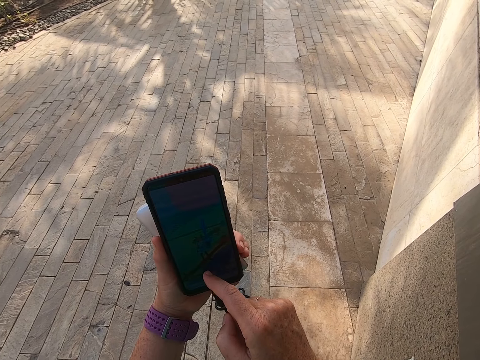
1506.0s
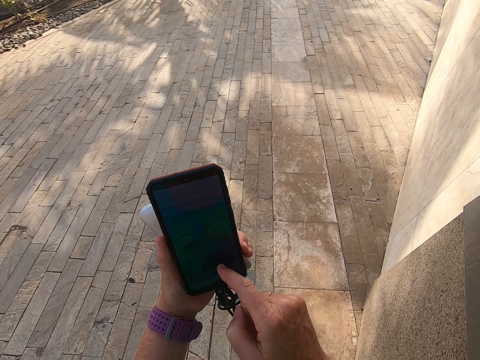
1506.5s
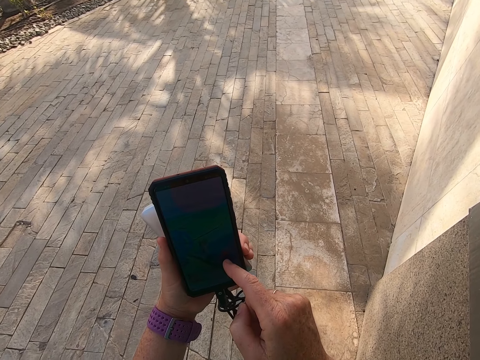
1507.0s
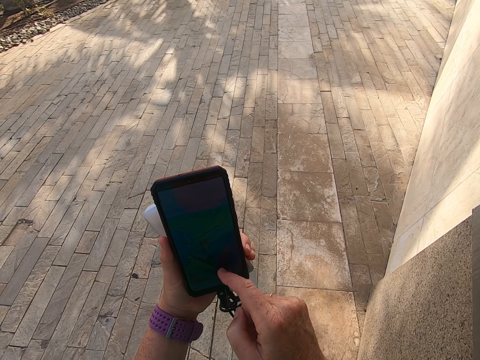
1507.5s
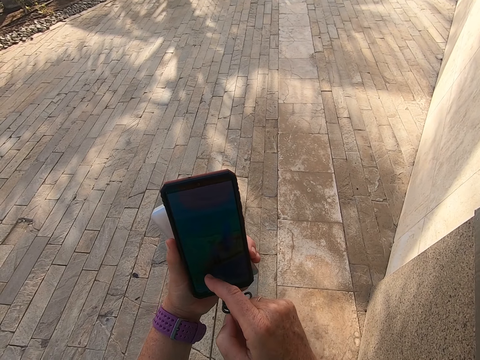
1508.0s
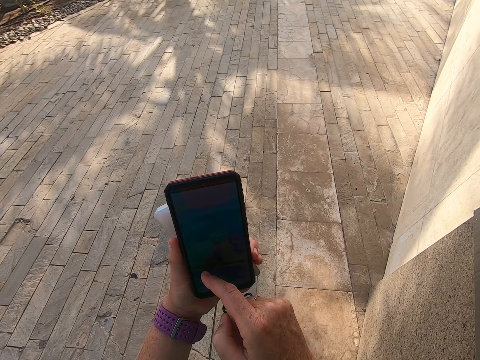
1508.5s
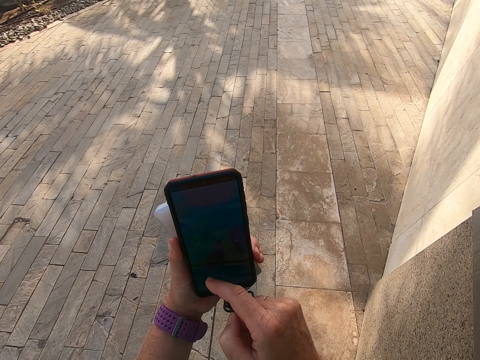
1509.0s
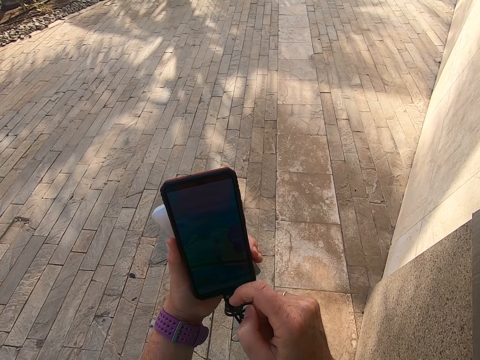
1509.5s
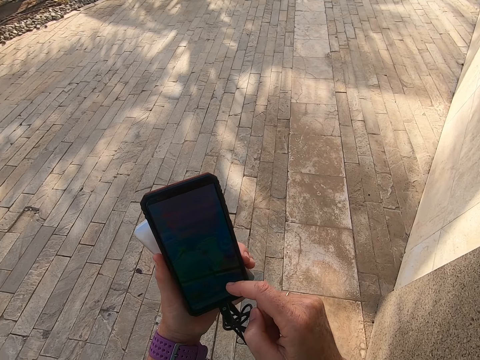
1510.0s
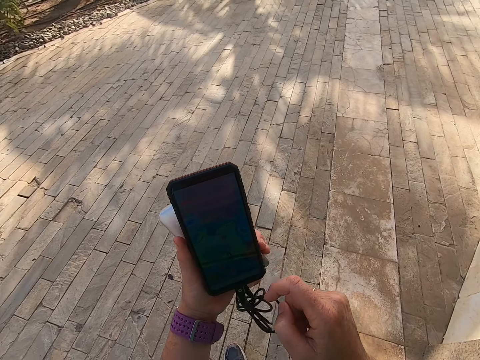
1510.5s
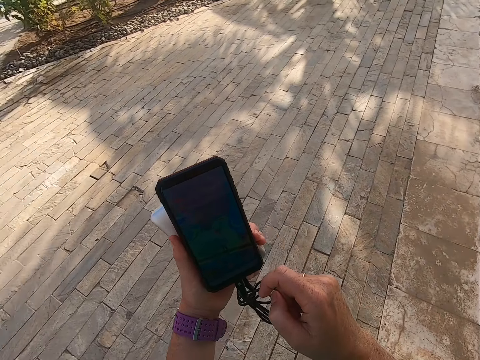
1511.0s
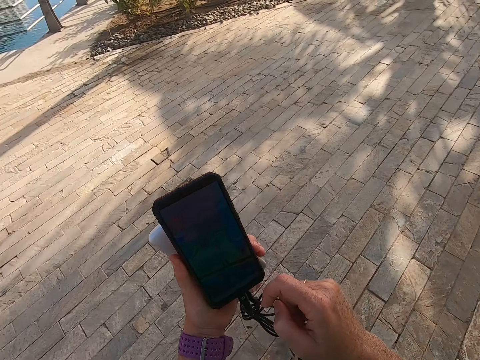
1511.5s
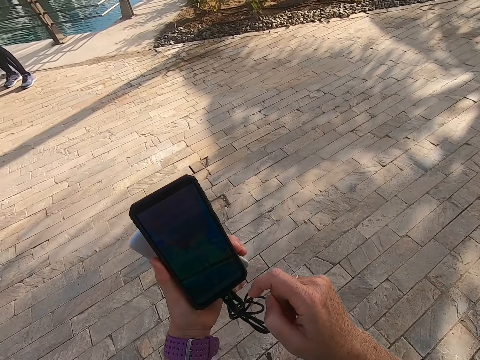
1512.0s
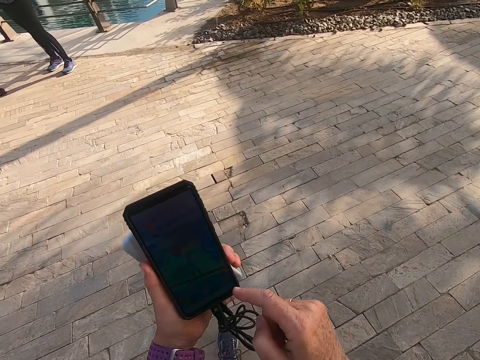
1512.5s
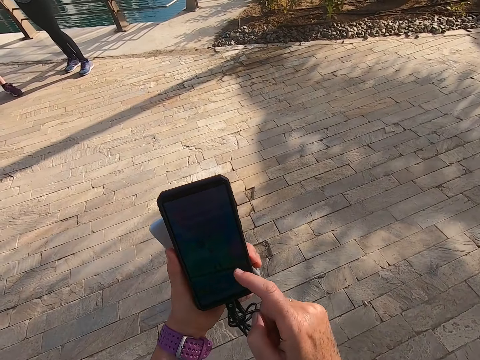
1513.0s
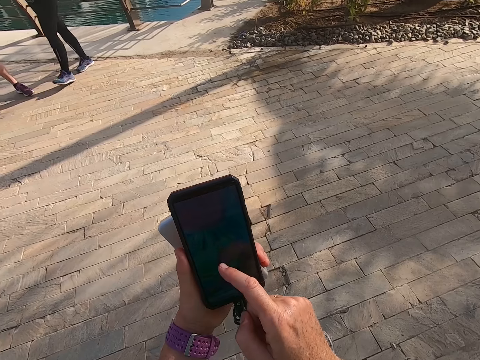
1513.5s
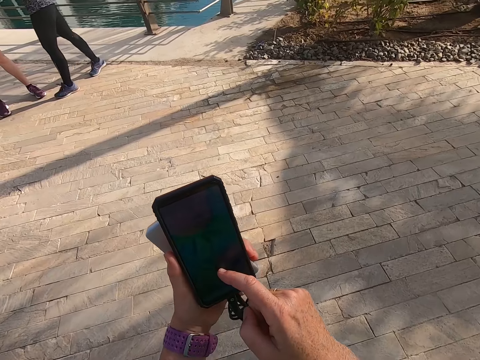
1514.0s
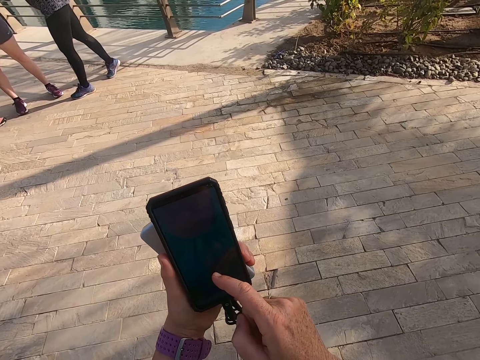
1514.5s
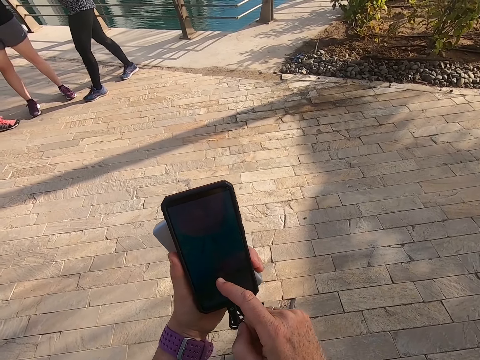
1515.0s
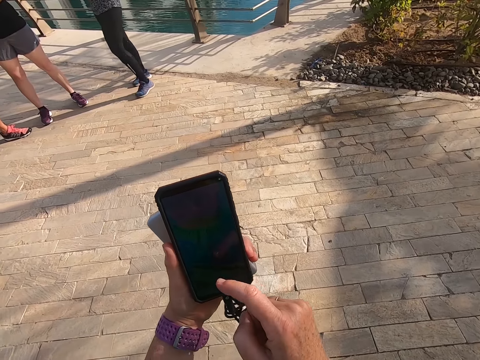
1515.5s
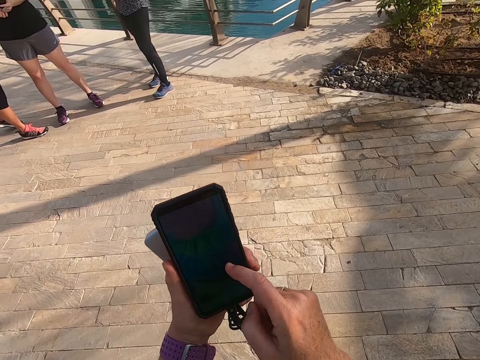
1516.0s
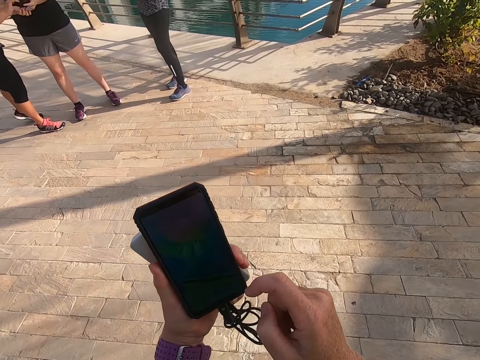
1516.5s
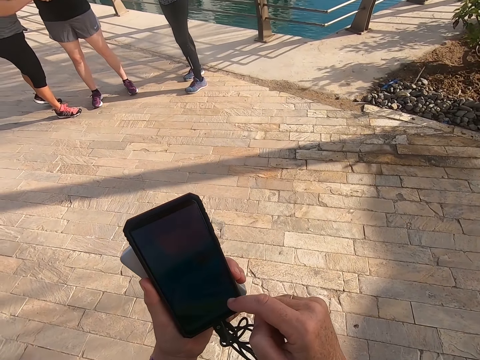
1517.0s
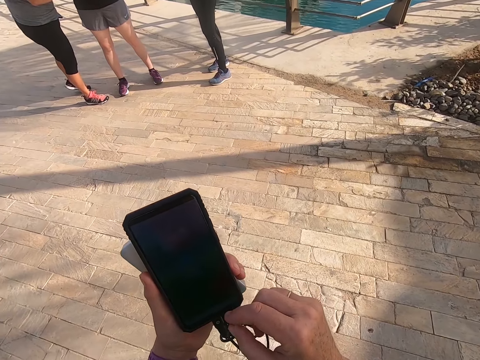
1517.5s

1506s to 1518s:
The camera wearer looks on the phone. They take a selfie. They move around the road. They scroll the phone.

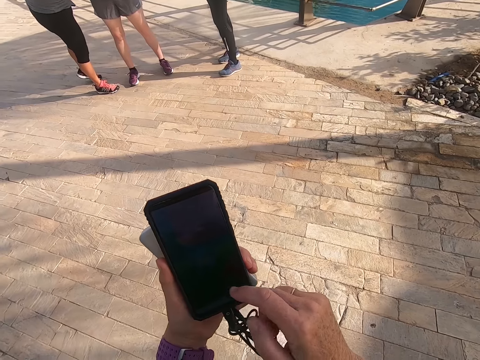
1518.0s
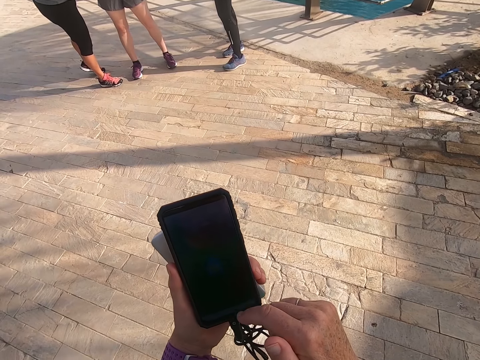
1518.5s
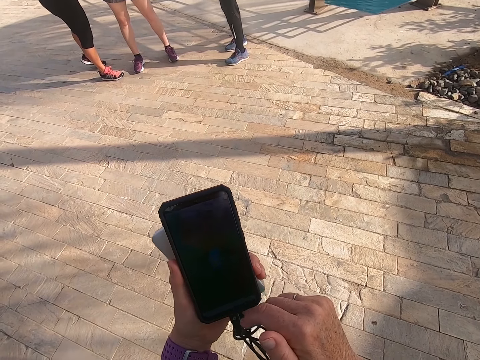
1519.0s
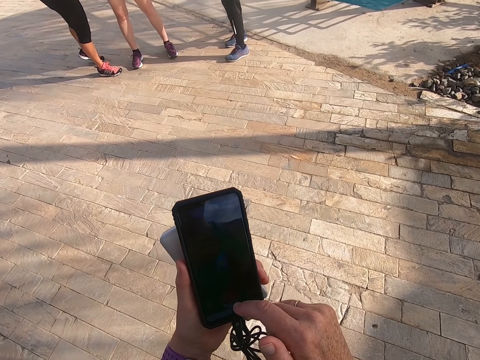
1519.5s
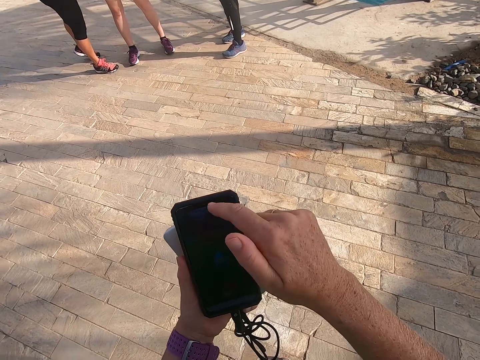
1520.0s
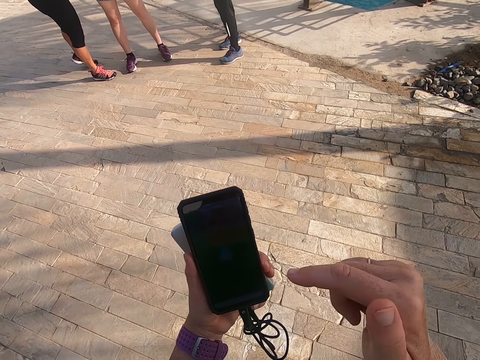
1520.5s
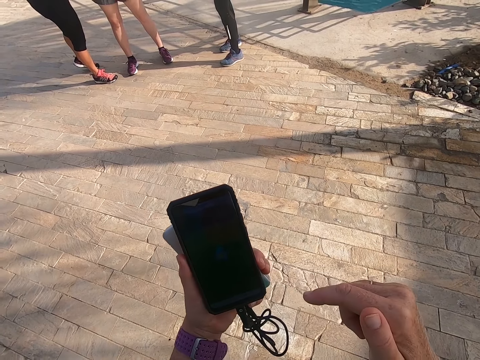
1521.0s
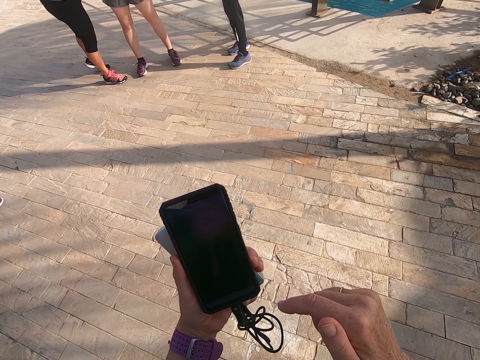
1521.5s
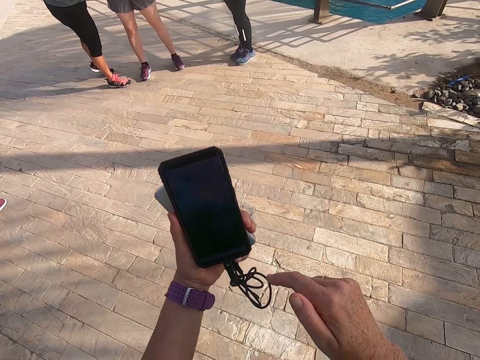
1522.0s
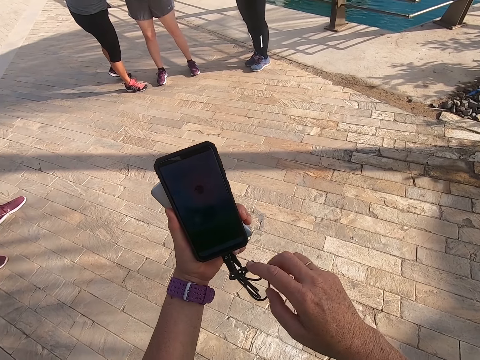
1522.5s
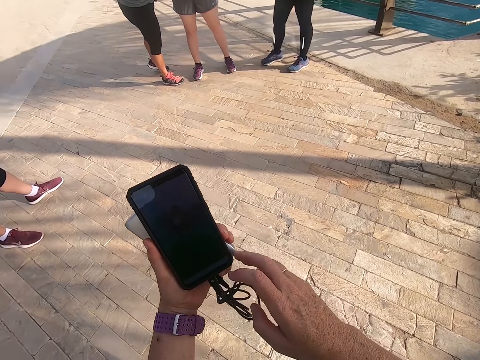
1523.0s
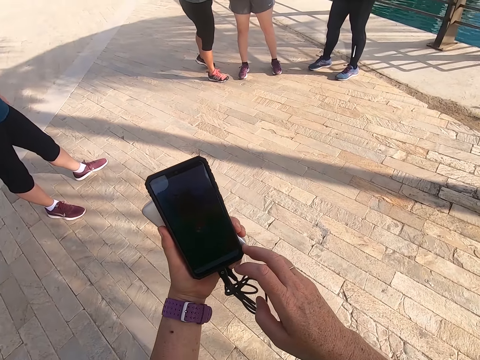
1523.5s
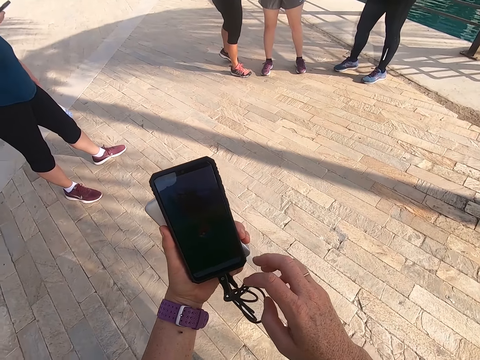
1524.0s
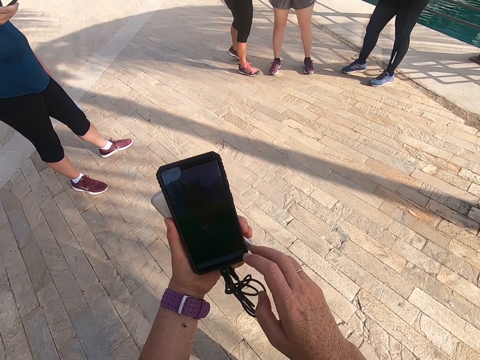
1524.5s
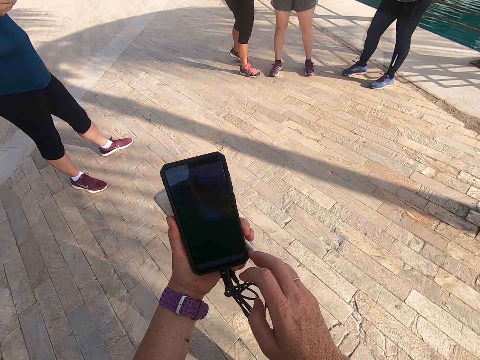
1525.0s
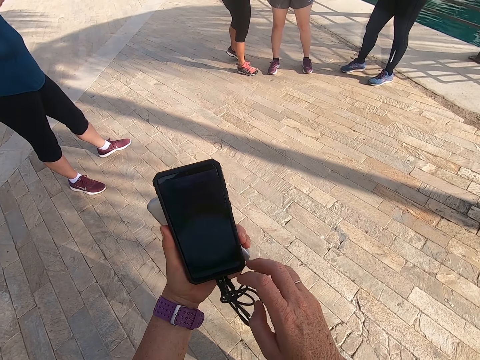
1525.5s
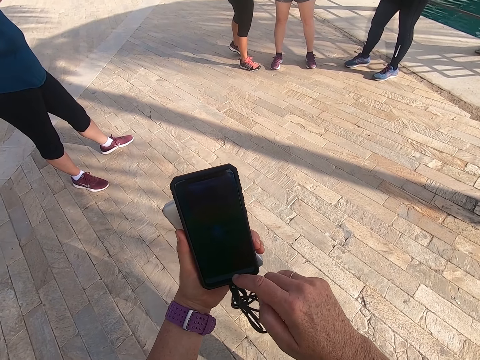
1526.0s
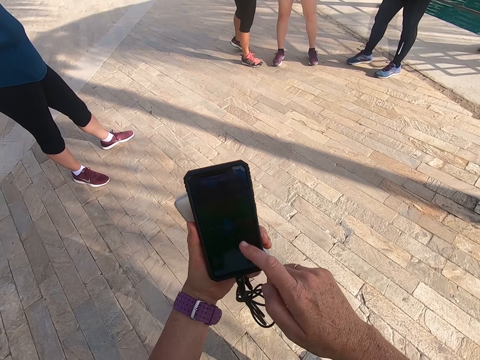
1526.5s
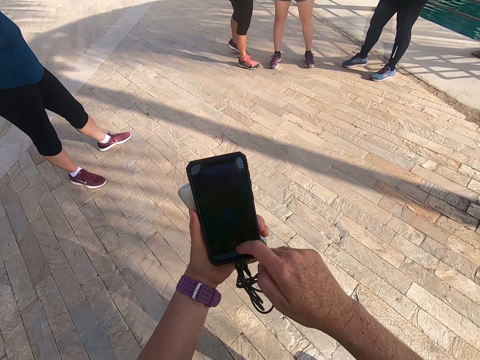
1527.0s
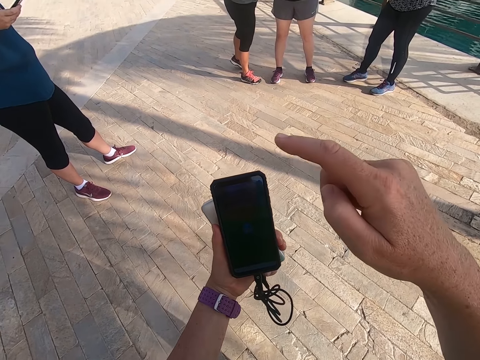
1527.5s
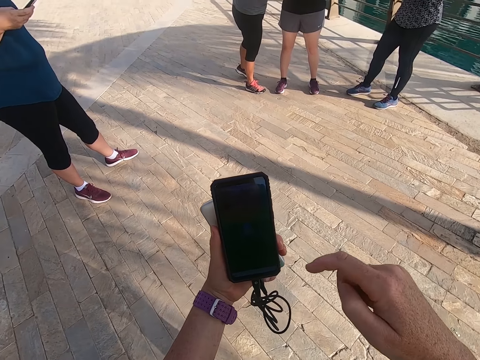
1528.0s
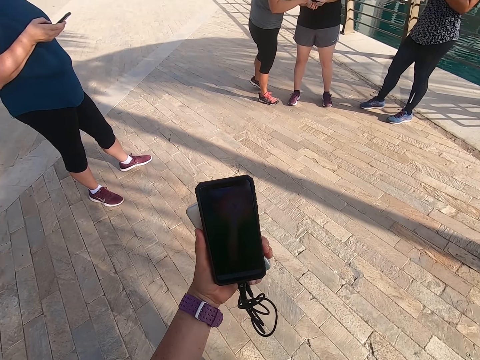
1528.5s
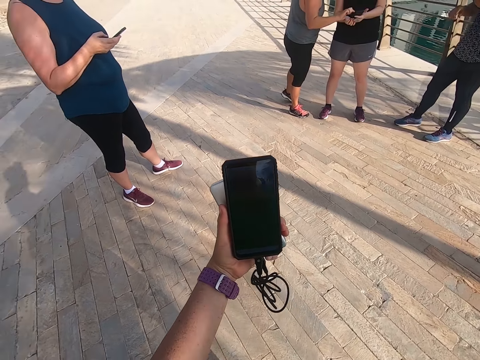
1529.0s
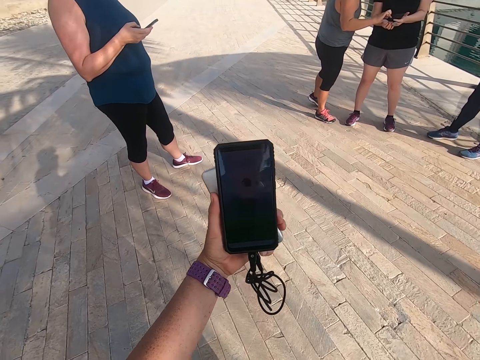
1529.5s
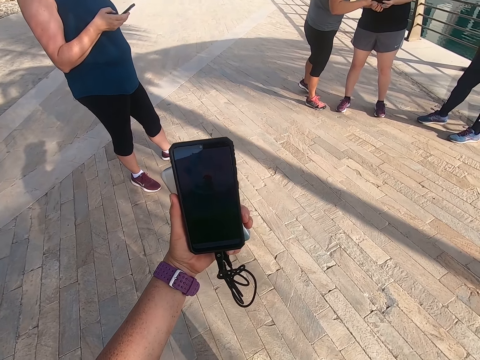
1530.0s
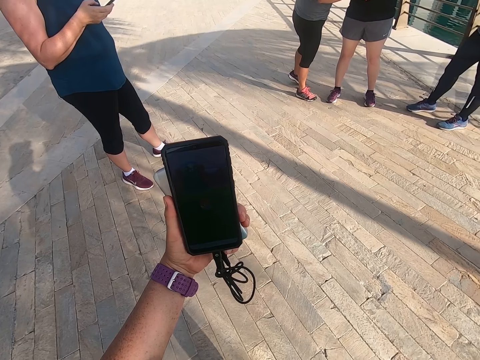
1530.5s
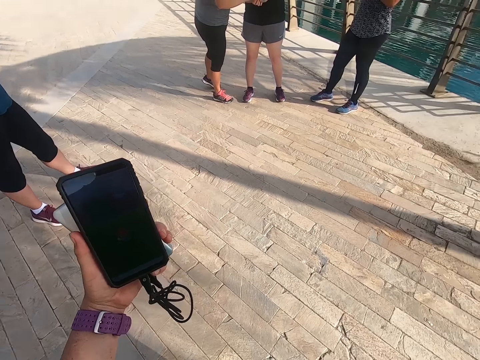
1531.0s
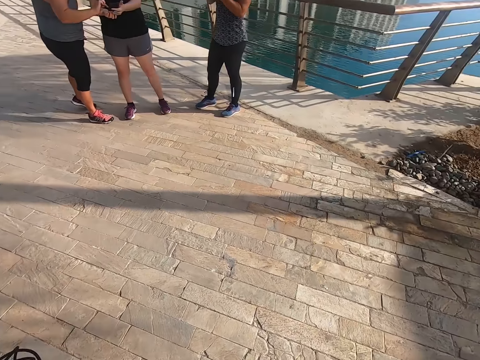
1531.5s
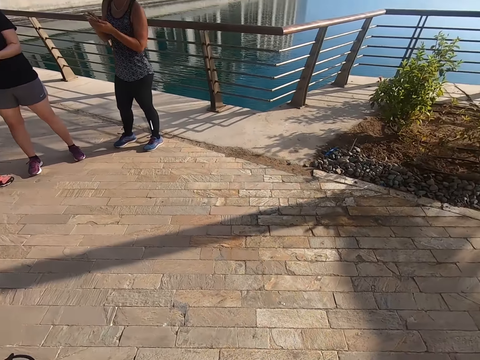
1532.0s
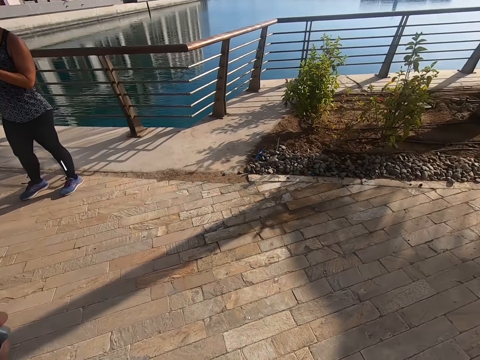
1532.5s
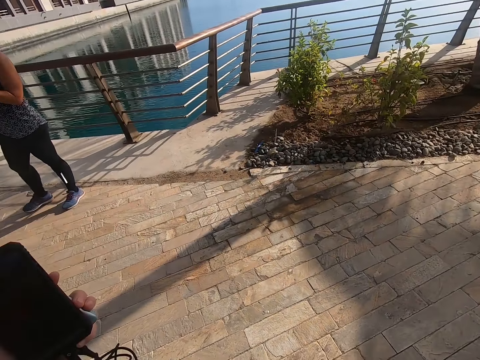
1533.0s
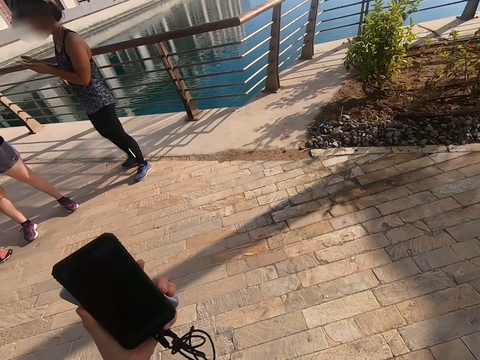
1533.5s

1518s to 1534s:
The camera wearer touches a screen. They take a selfie. A man scrolls the phone. The camera wearer looks on the phone and scrolls the phone. They touch the screen. Another man stands on the road. Another man scrolls the phone. The camera wearer takes a selfie. Another man holds the phone. The camera wearer looks on the phone. They look around the road.
